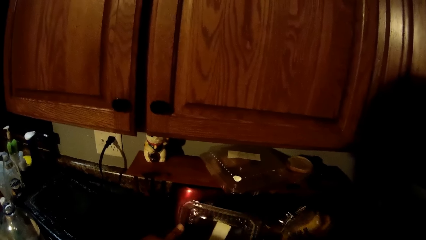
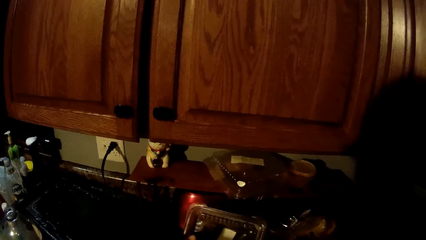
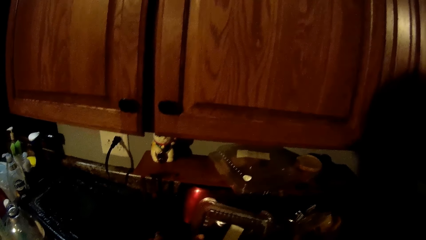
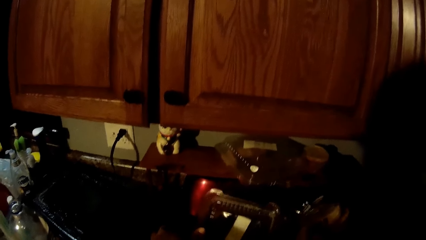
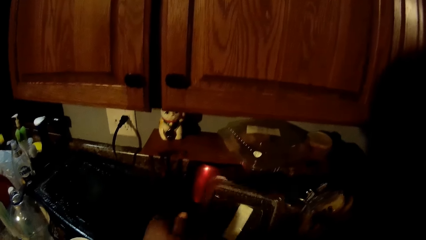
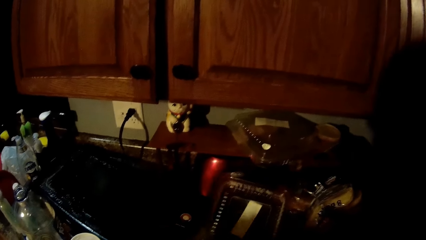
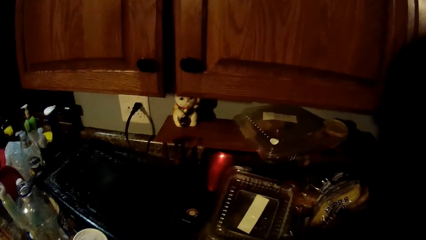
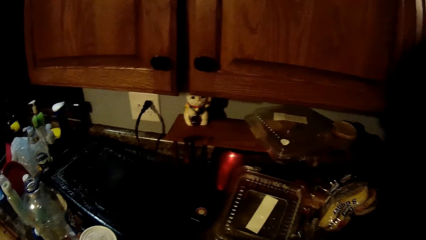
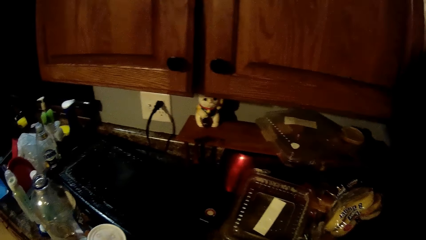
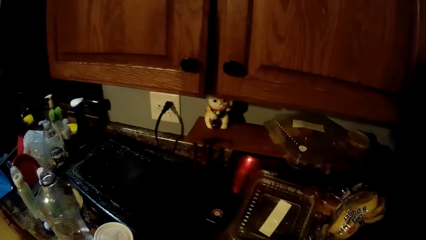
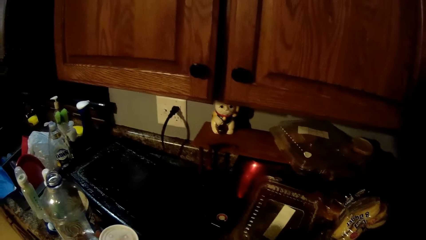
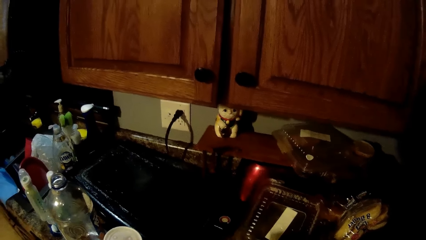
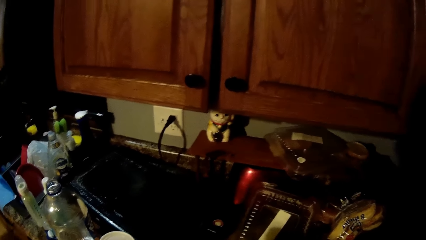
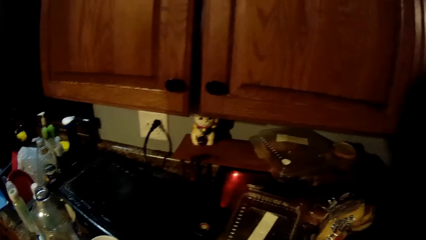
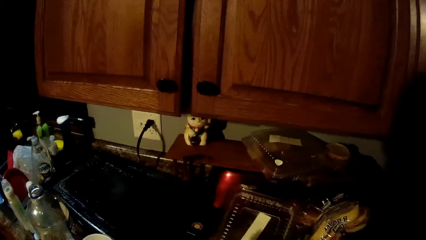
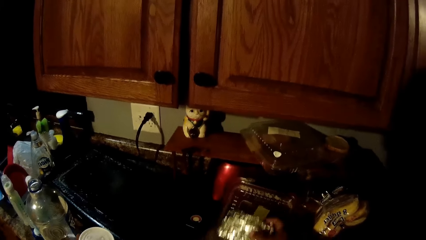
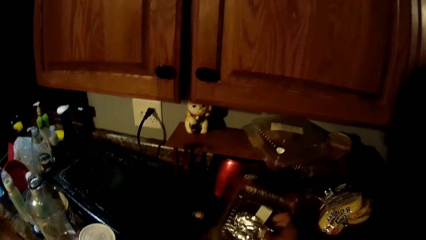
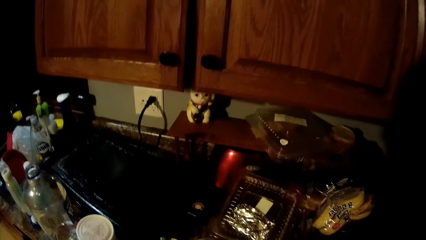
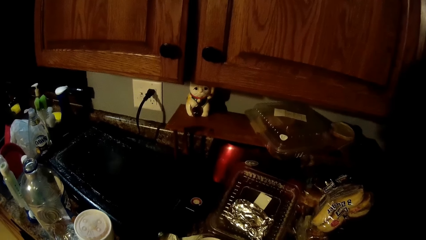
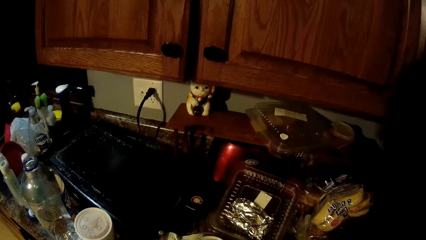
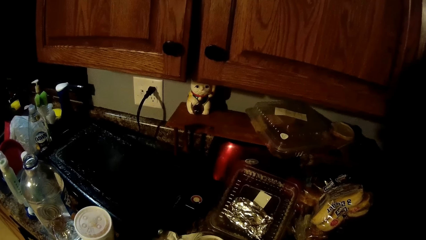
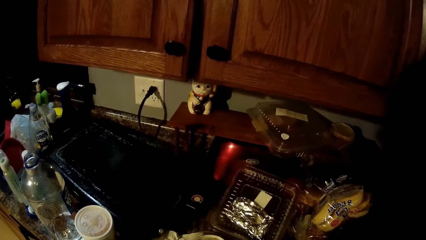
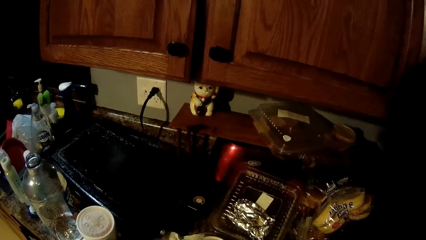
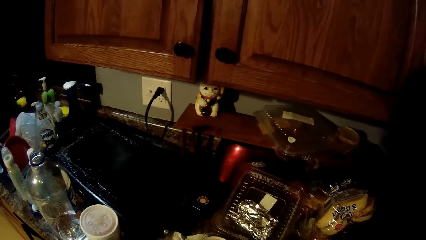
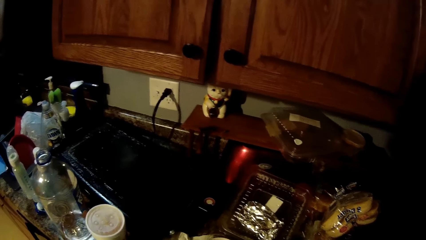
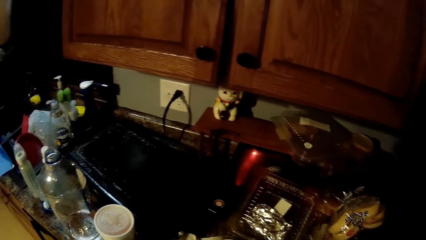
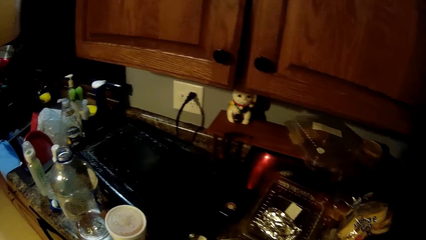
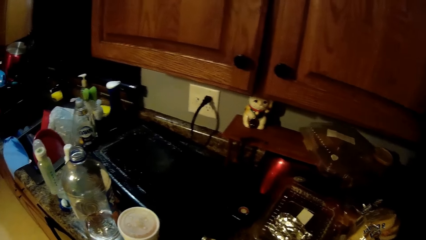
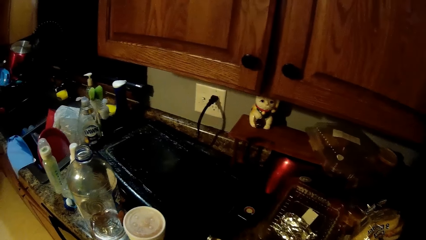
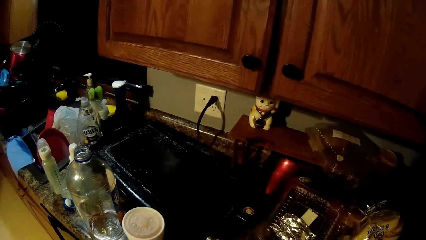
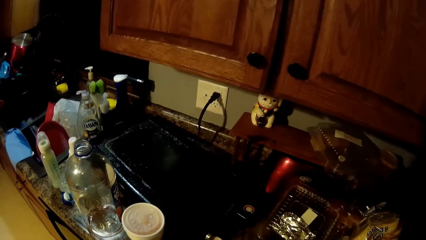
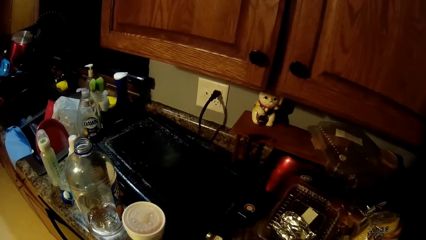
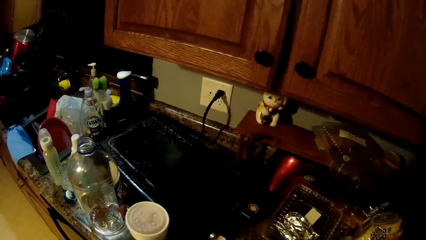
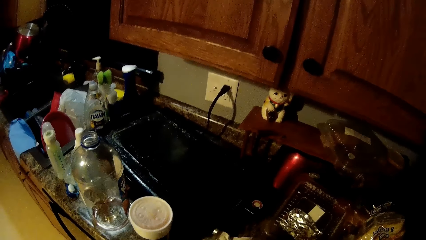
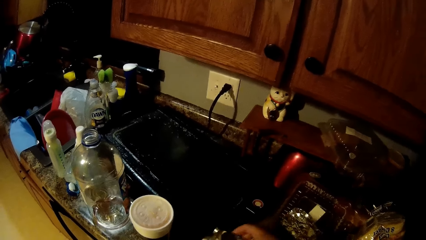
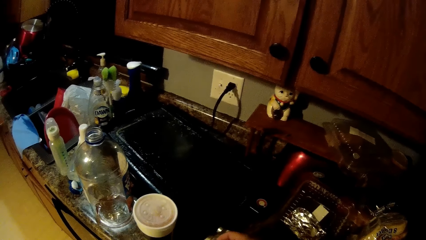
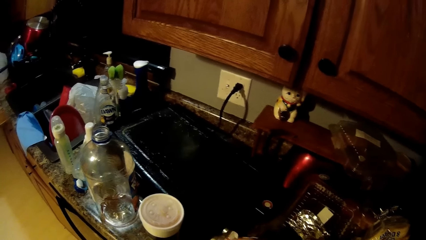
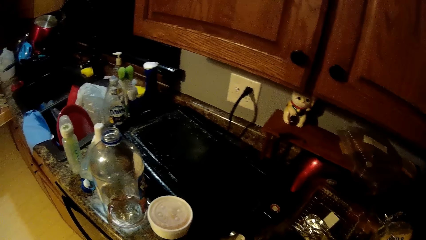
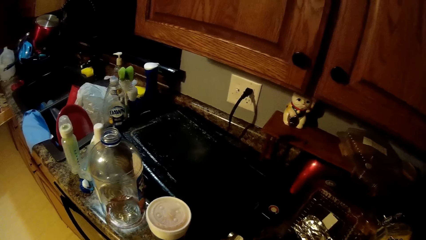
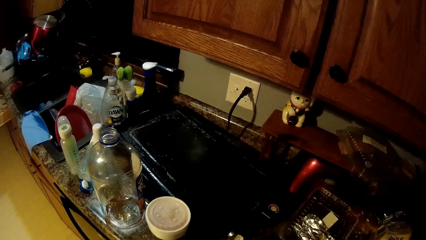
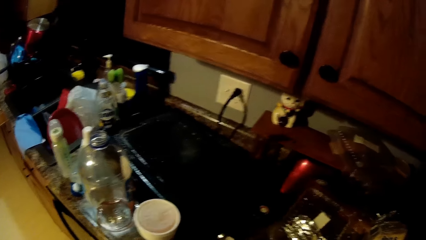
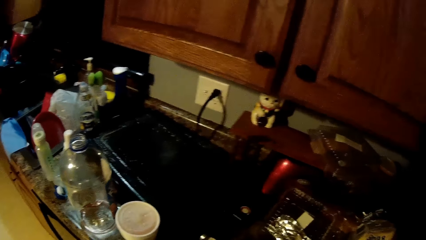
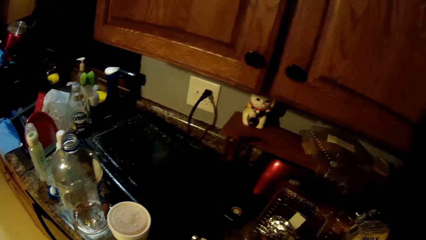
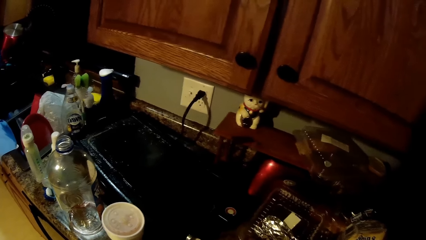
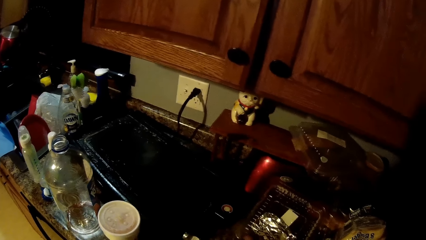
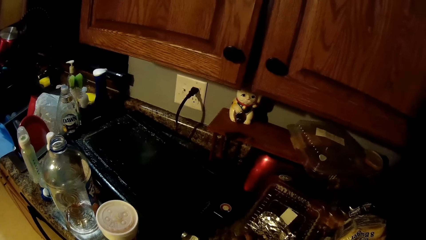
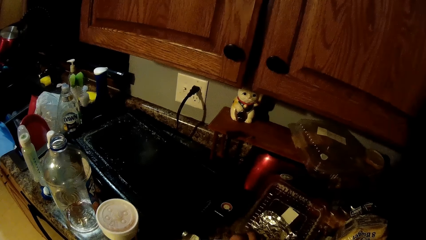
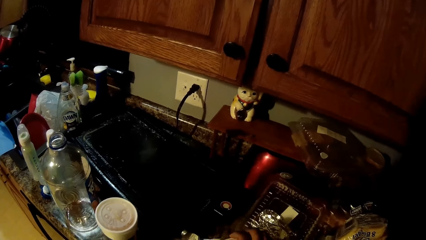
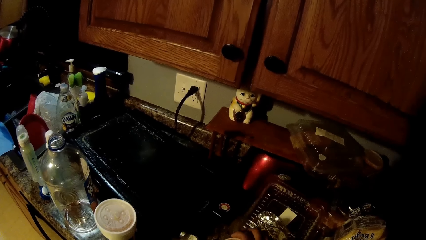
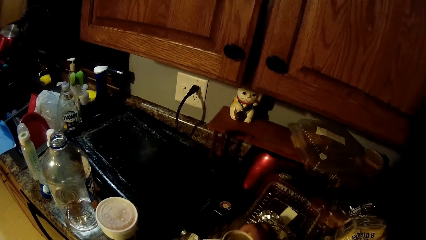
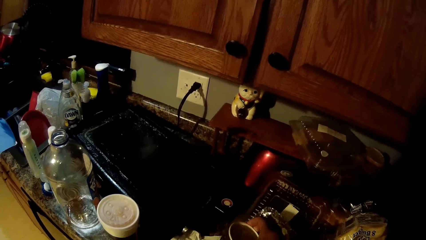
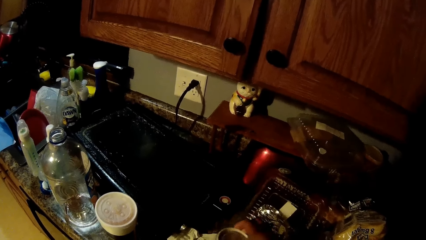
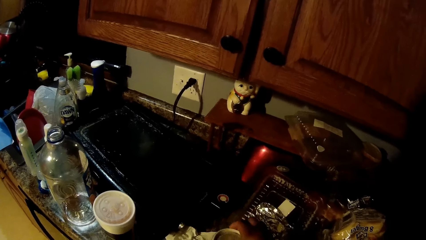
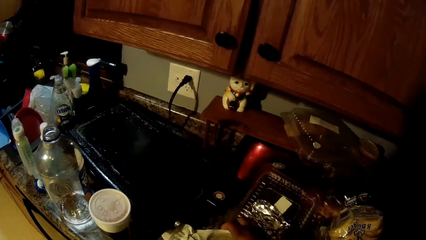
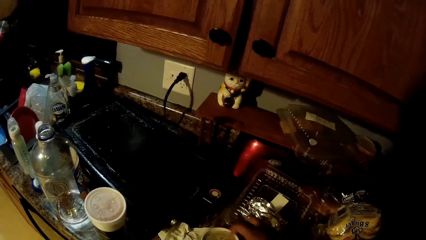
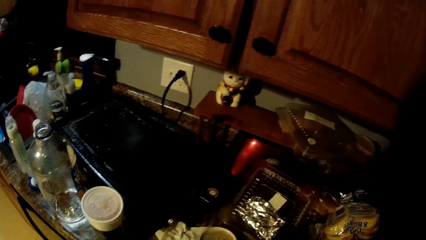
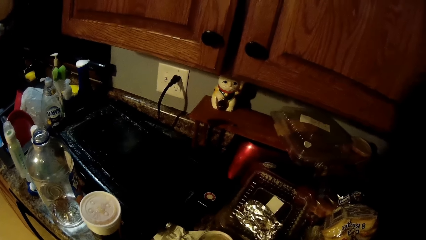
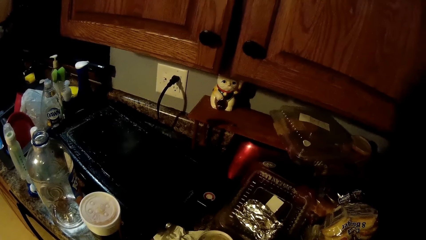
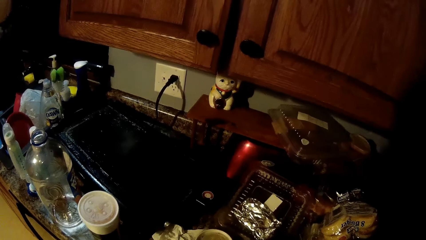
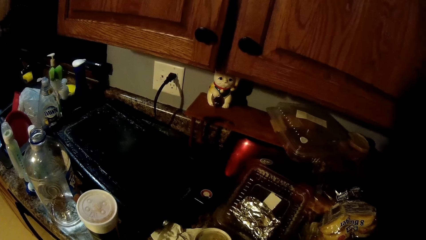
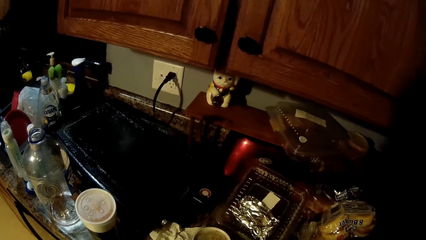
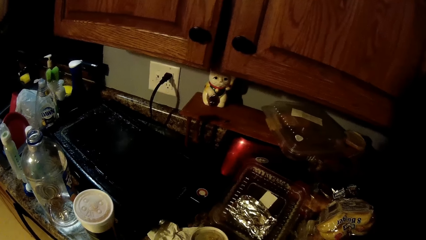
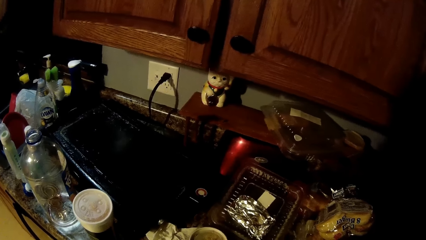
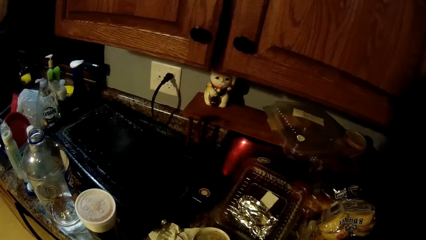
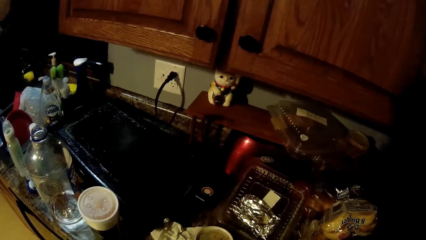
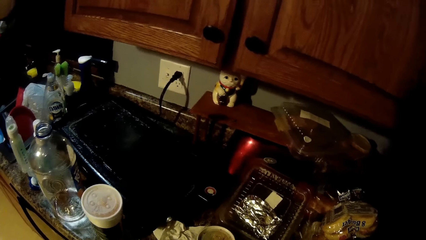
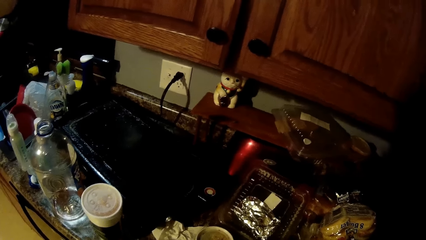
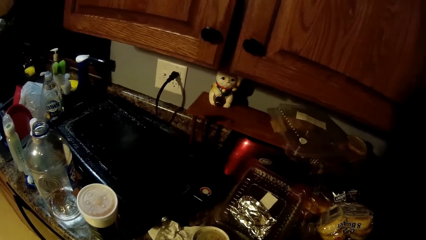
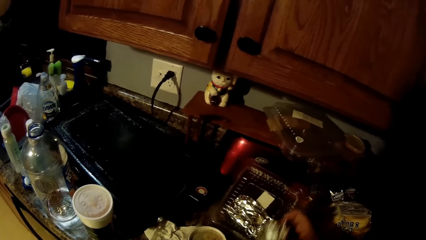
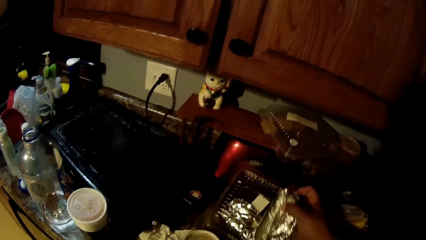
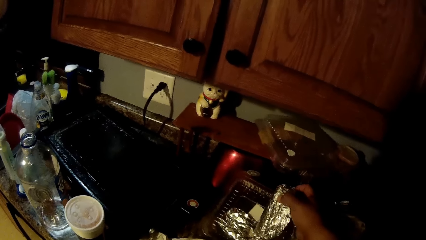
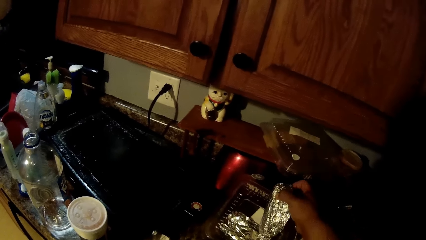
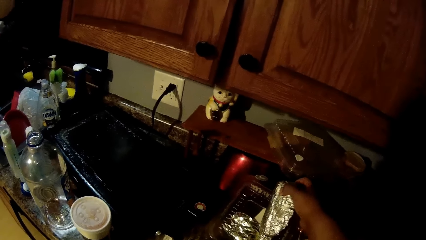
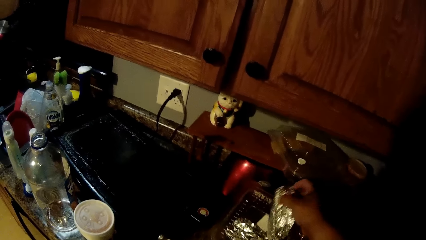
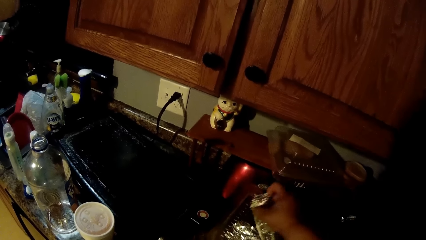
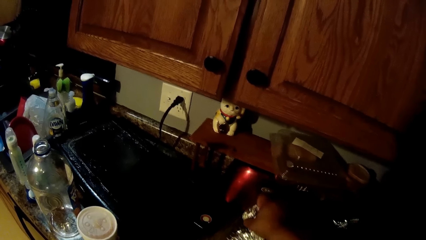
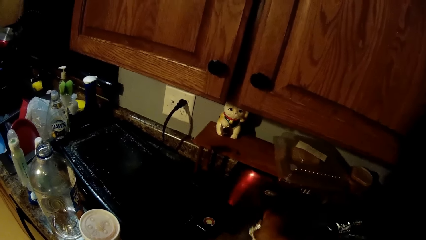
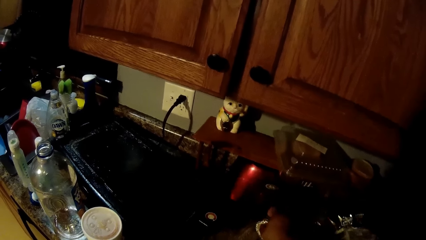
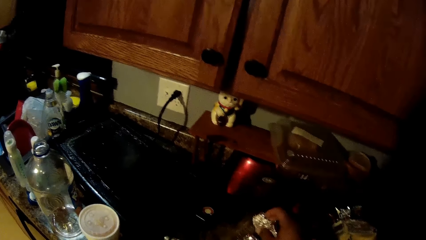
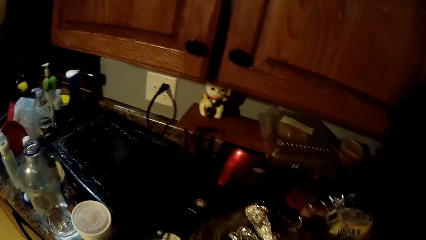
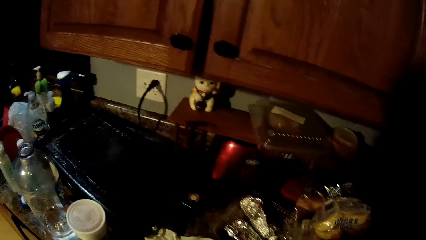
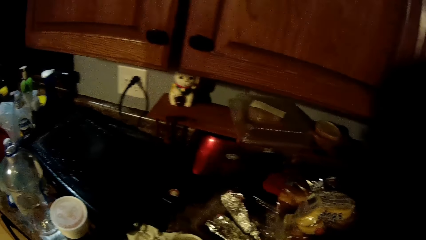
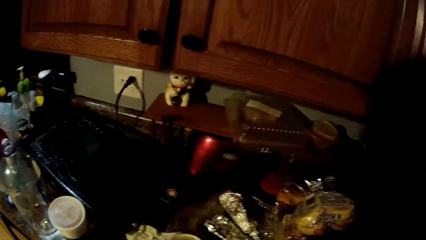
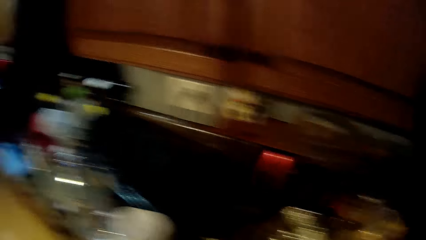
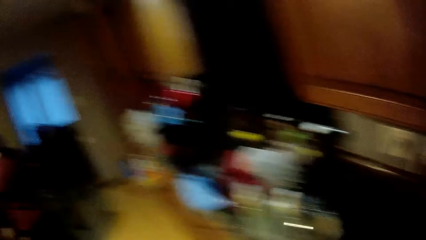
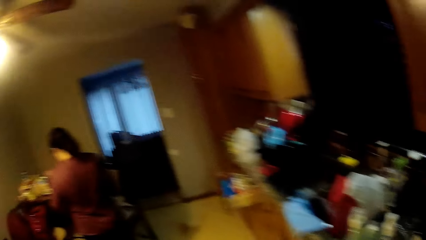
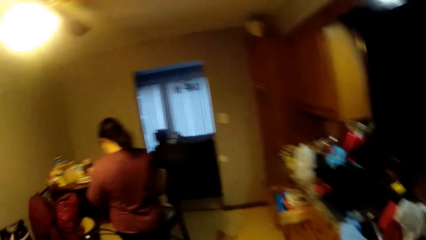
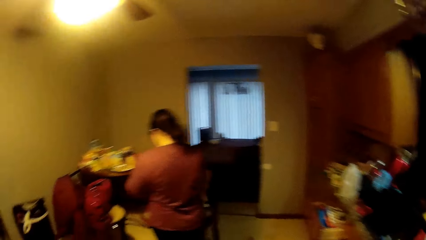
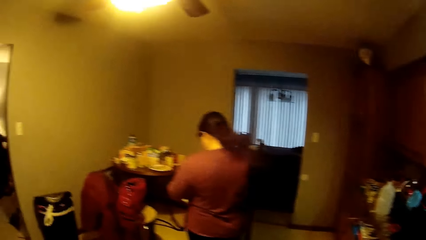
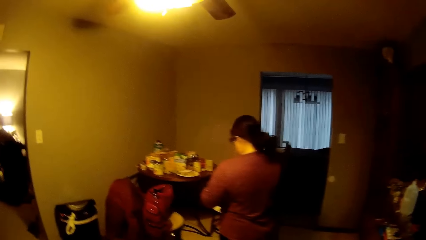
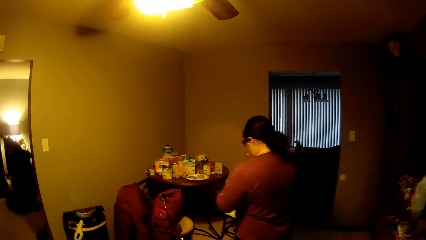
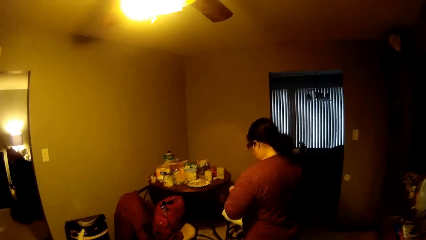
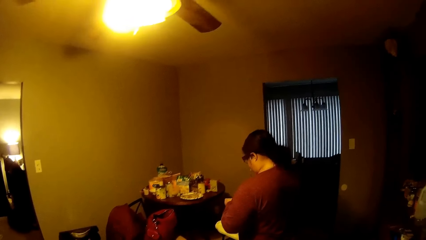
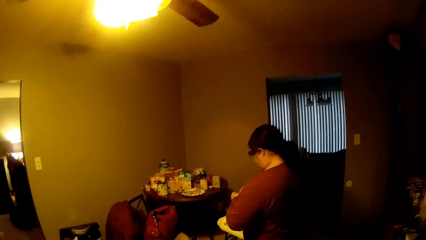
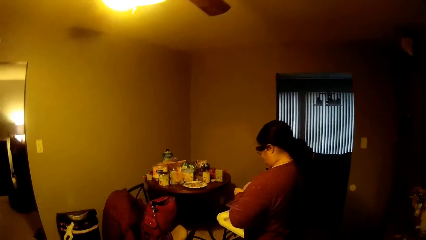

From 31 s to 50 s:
The camera wearer drops the container in his left hand on the cabinet. He drops a foil sheet on the container with his right hand. He moves a cup on the cabinet with his right hand. He drops another foil sheet on the container with his right hand. He interacts with the baby.
